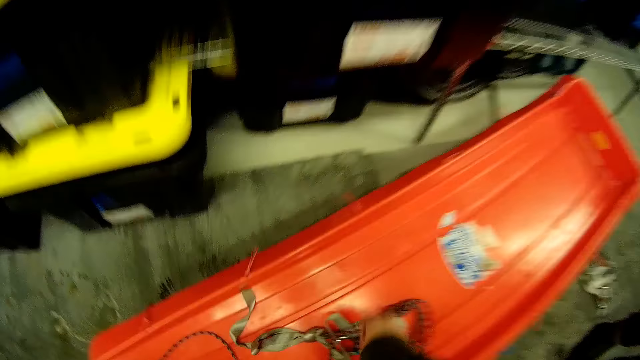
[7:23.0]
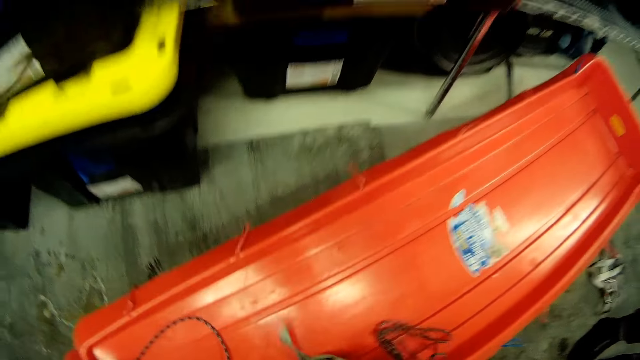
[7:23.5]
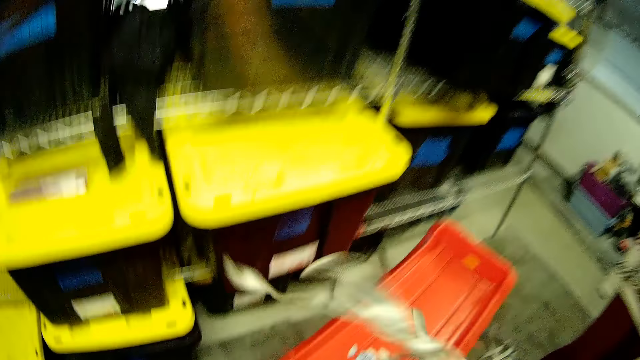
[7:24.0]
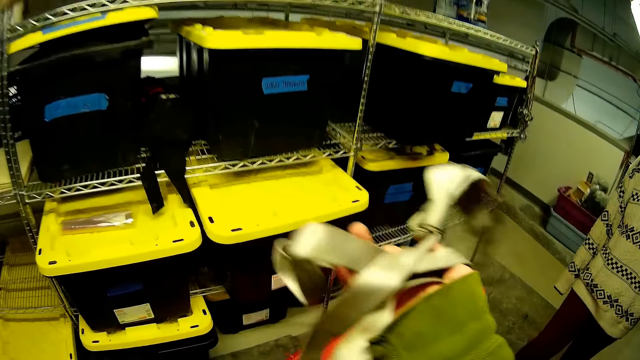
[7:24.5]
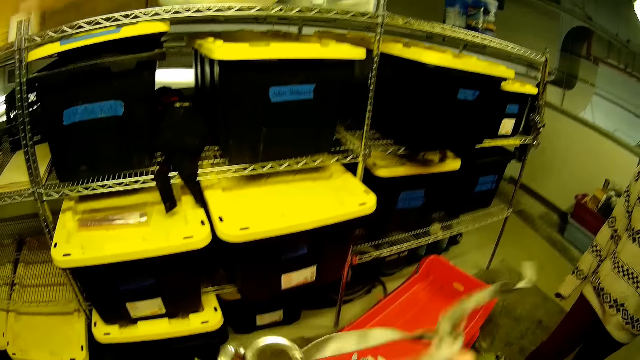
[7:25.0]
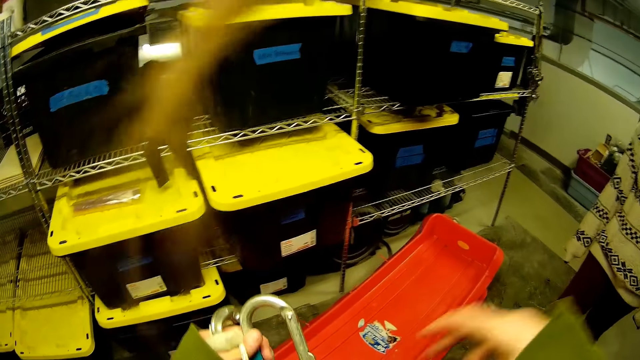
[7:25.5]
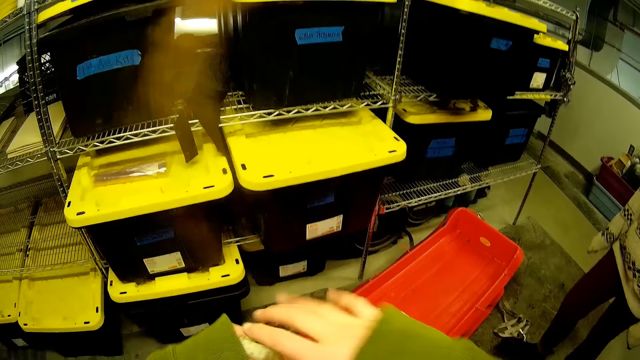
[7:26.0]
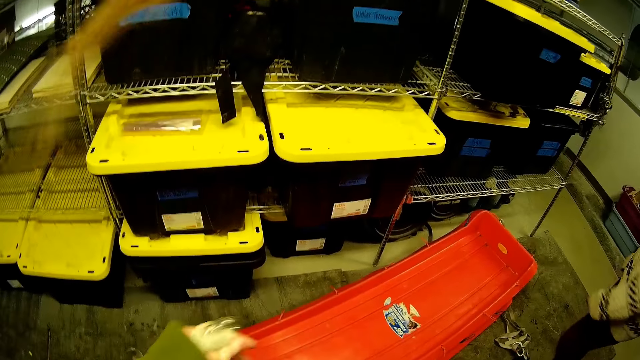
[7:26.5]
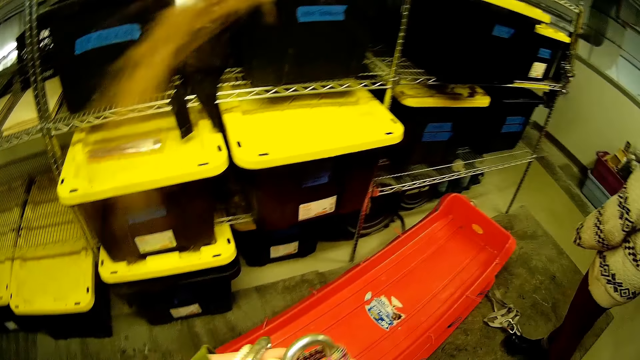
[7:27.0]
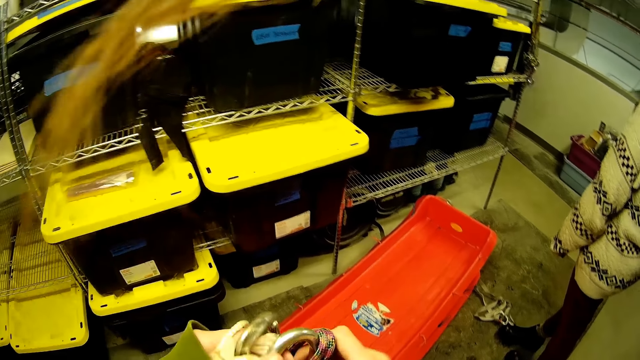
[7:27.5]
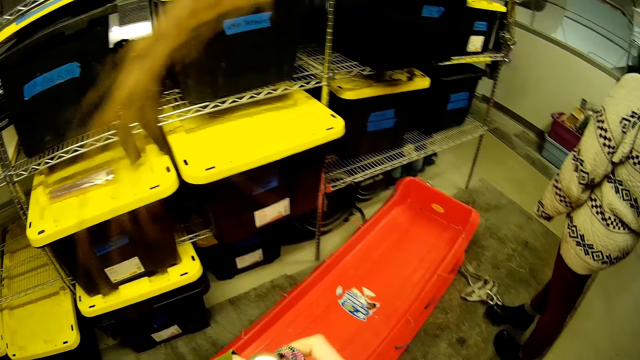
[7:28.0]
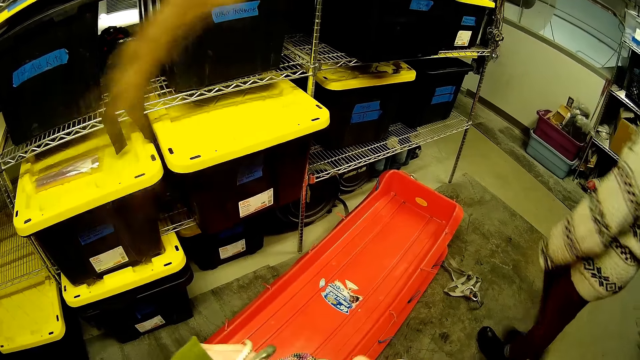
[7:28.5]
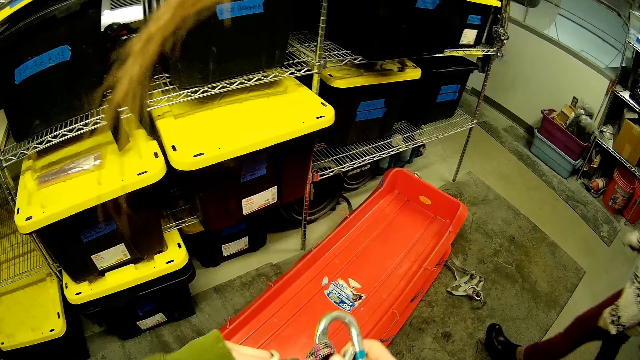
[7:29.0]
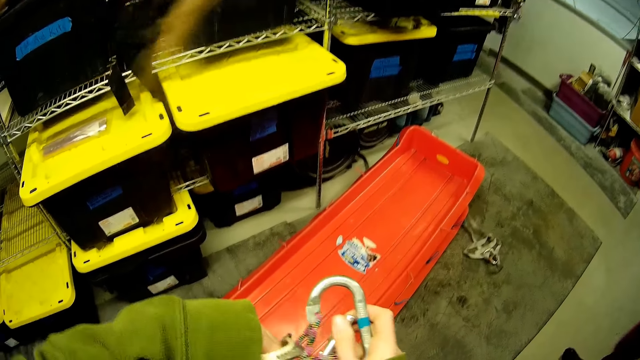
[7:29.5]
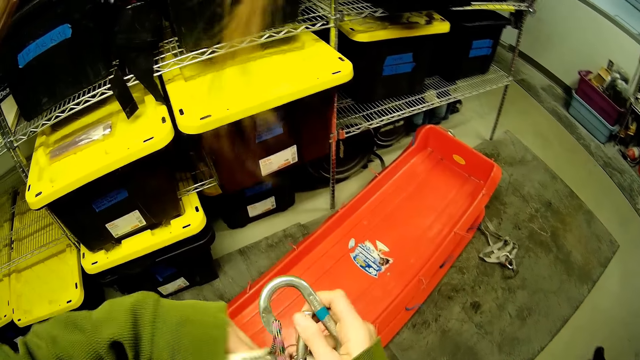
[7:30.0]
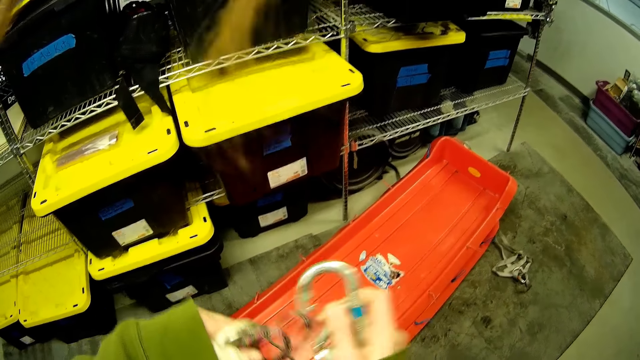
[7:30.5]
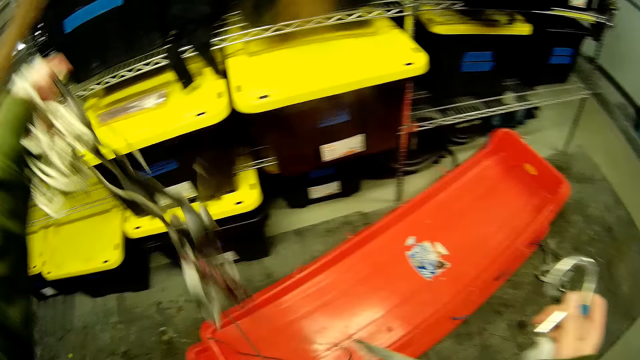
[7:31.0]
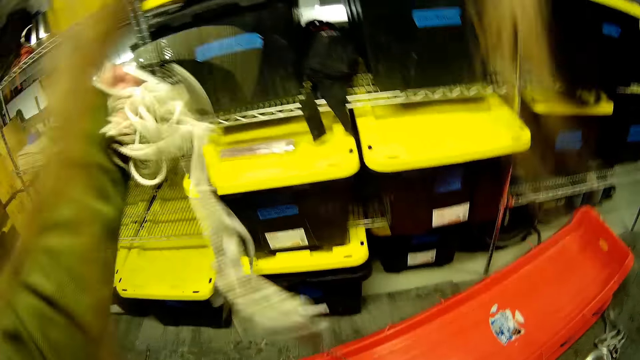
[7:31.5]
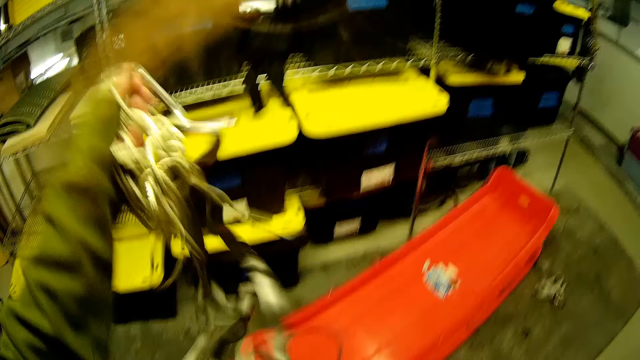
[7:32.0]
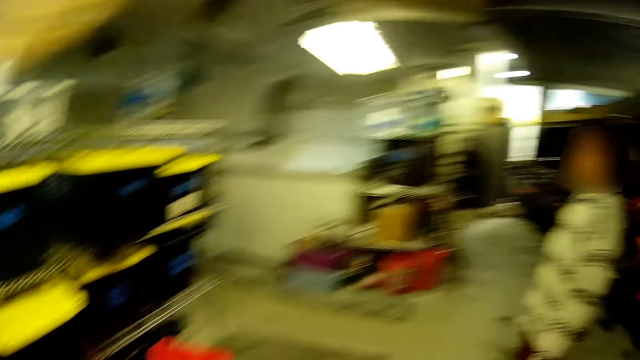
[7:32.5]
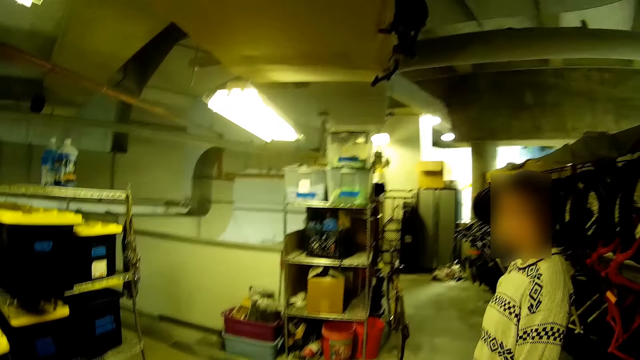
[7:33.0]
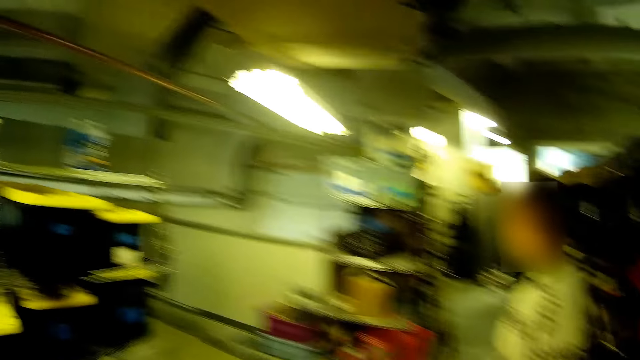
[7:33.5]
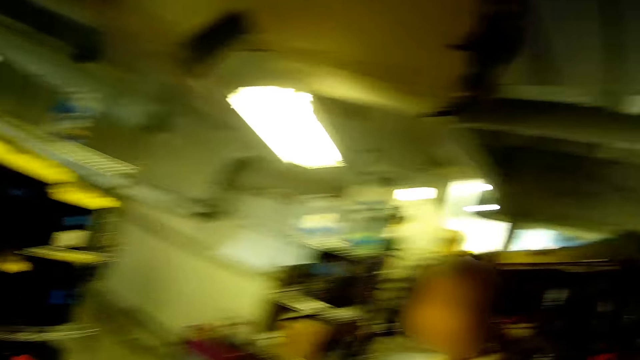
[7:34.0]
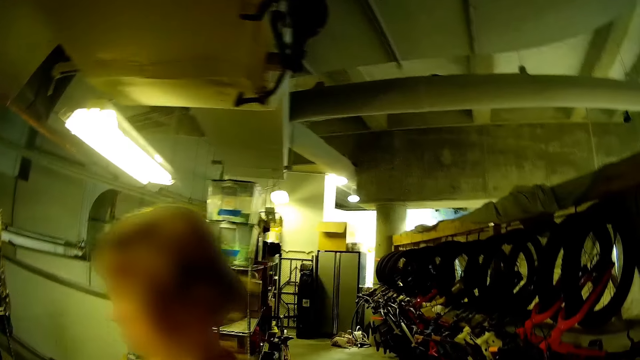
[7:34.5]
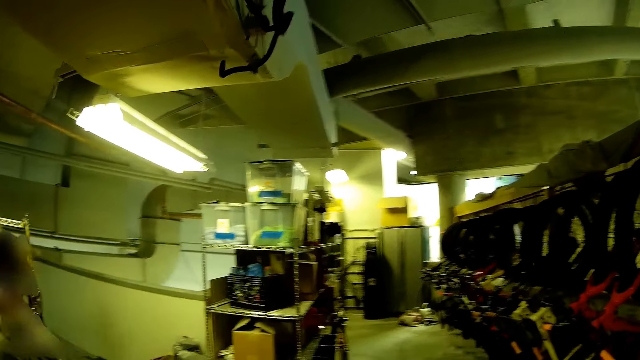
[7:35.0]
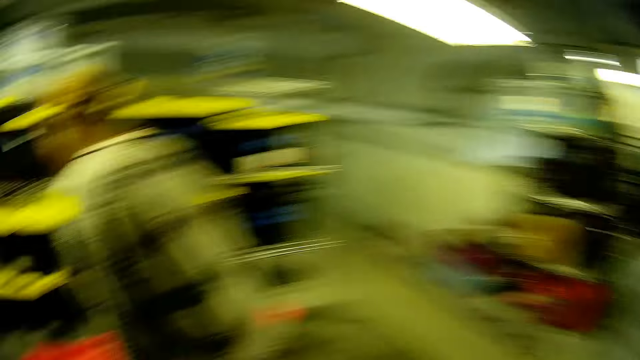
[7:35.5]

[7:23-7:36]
The camera wearer picks the belt from the slider on the floor with her right hand. She holds the hooks of the belt with her left hand. She holds the hooks of the belt with both hands. She removes the cable from the hook with both hands. She straightens the belts and cables in her left hand.

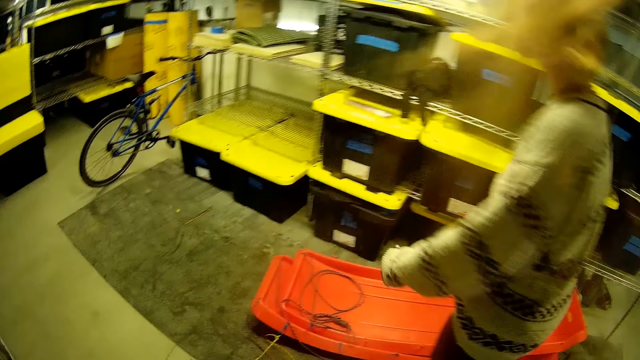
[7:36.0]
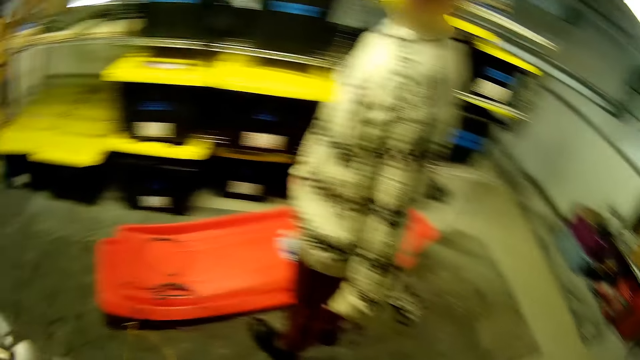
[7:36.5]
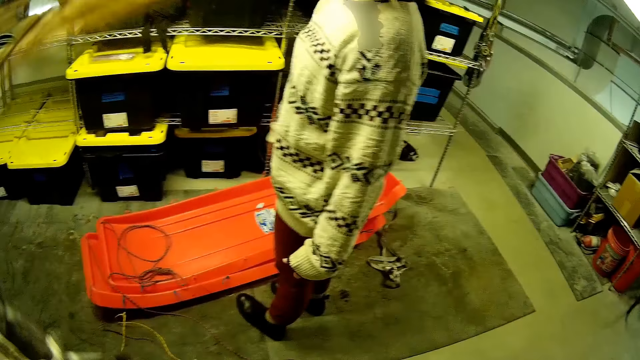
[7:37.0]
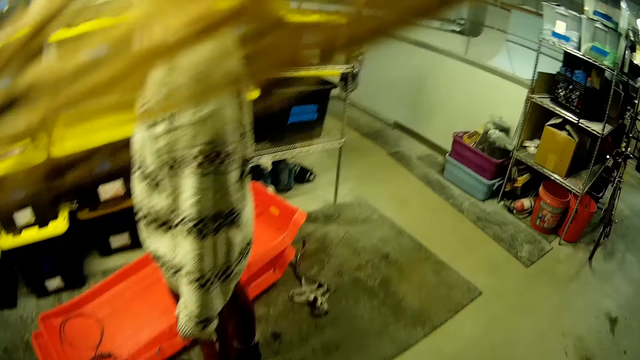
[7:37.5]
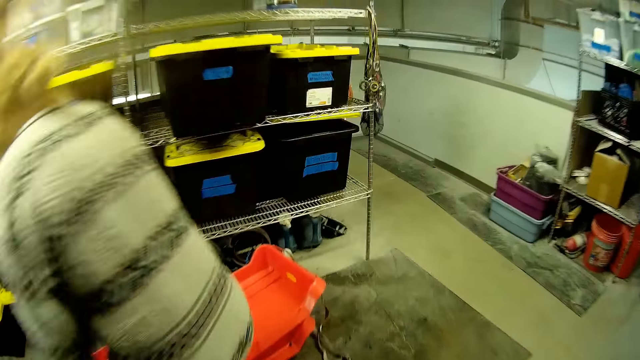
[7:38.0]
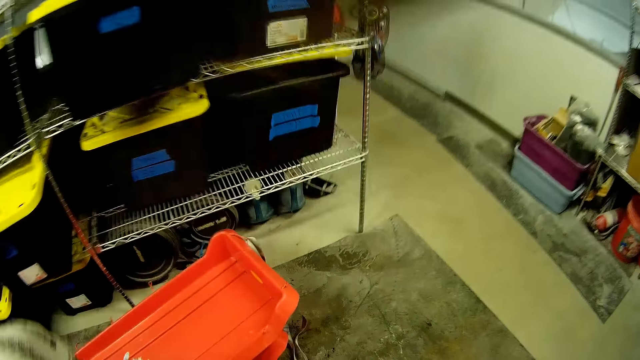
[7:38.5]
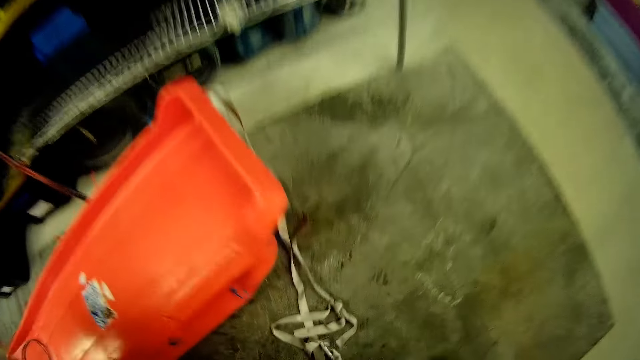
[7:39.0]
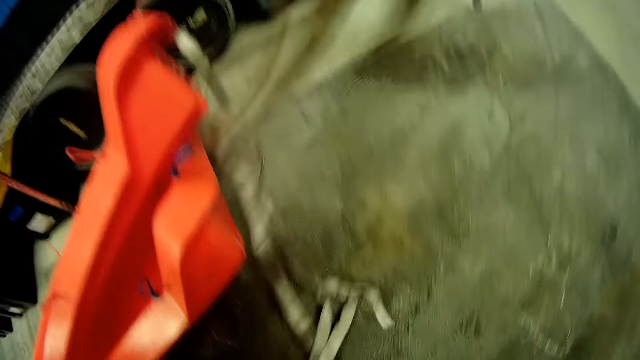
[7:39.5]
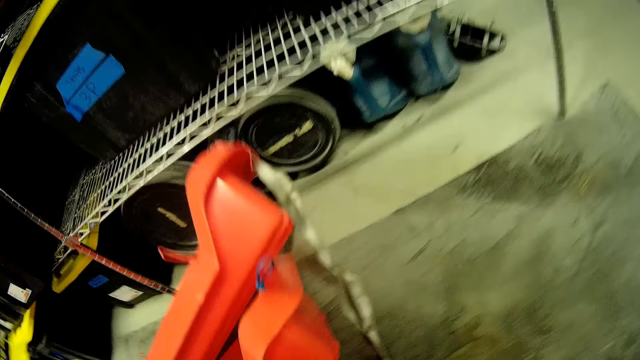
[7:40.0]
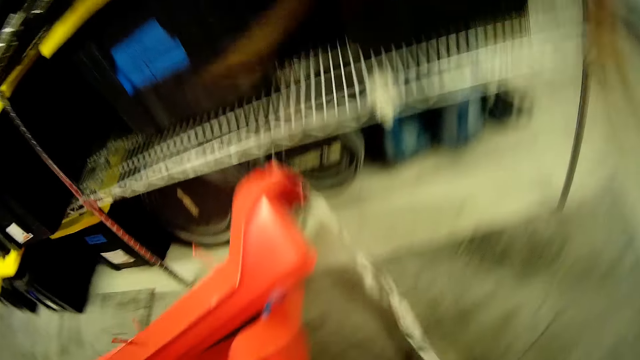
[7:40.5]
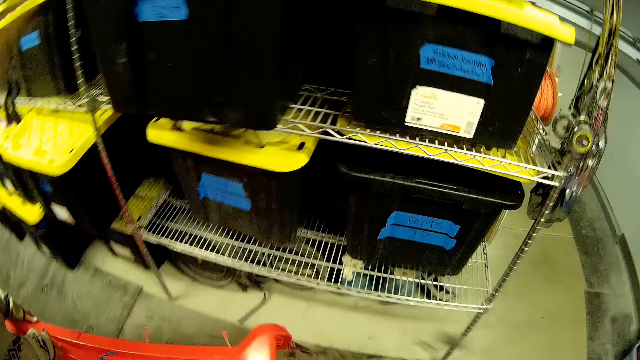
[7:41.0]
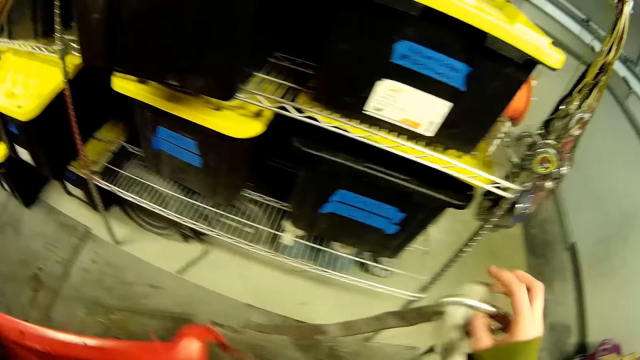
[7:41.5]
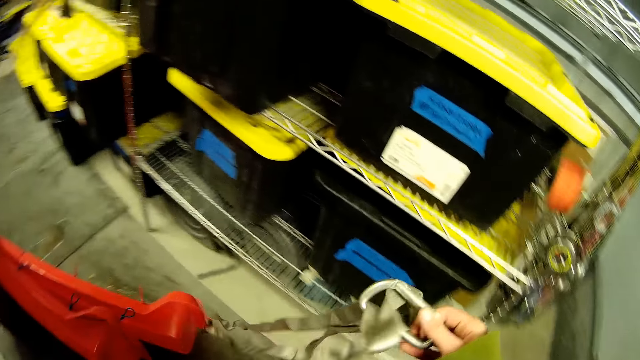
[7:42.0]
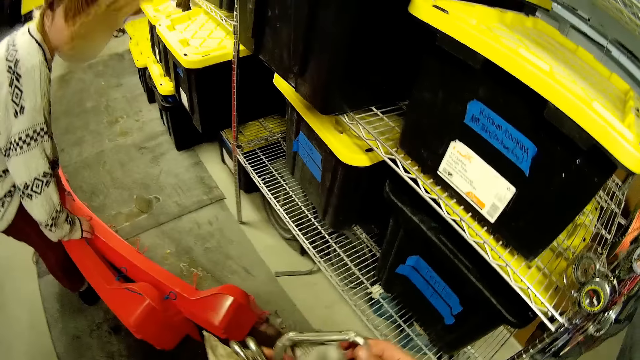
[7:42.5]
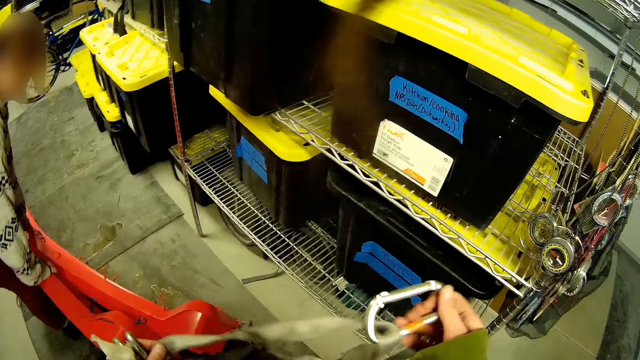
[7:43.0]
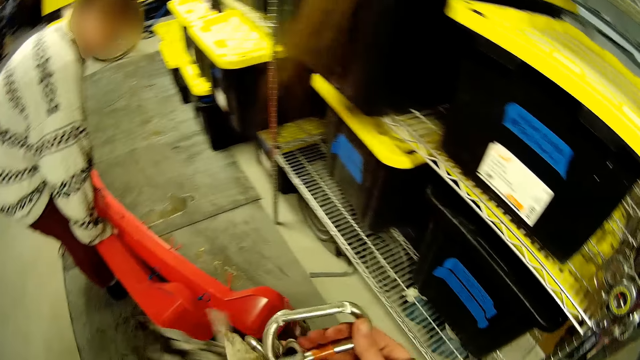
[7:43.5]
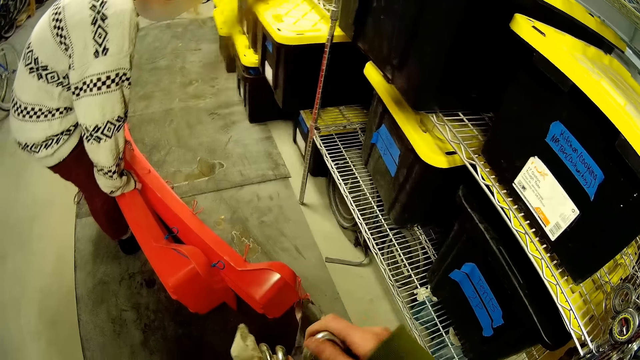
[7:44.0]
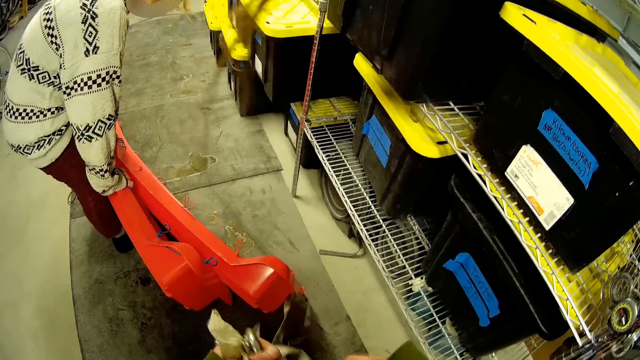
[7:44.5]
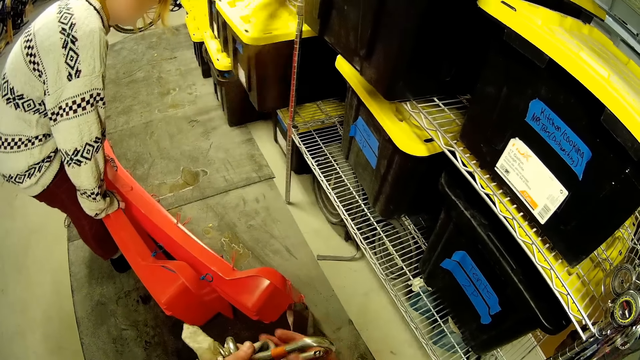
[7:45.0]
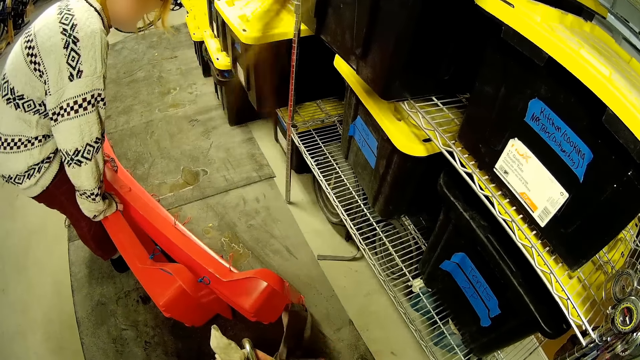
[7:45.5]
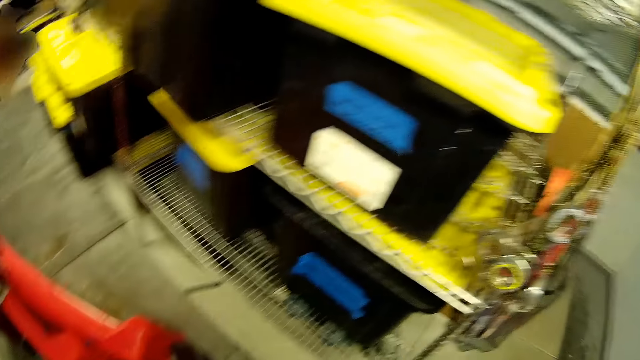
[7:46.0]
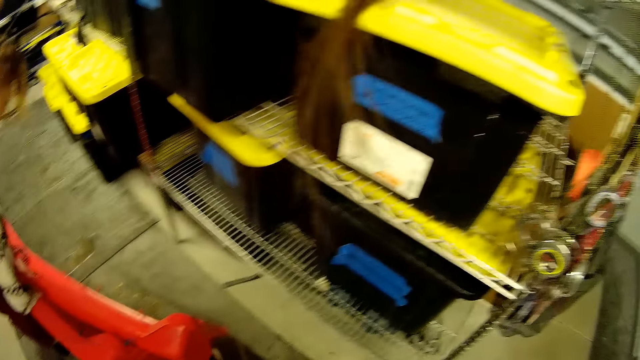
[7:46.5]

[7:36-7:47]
The woman carries the sliders from the floor with her hands. The camera wearer picks the belt of the slider from the floor with her right hand. She holds the hook of the belt of the slider on the floor with her right hand. She loosens the belt with her hands. She holds something.
